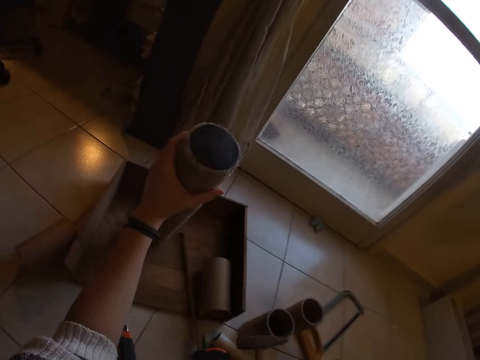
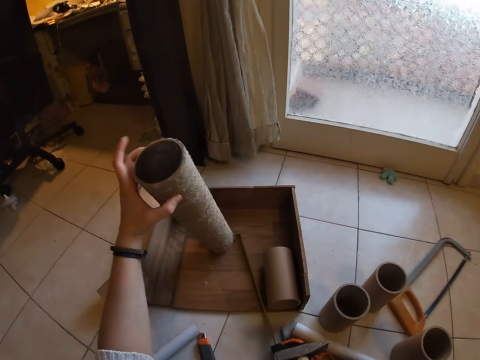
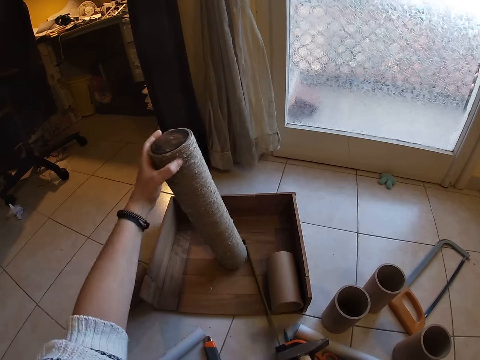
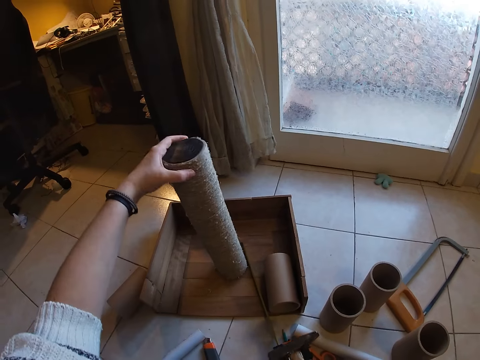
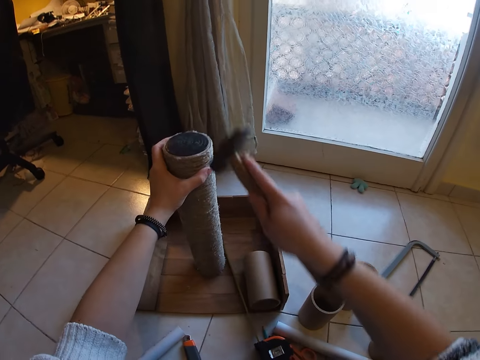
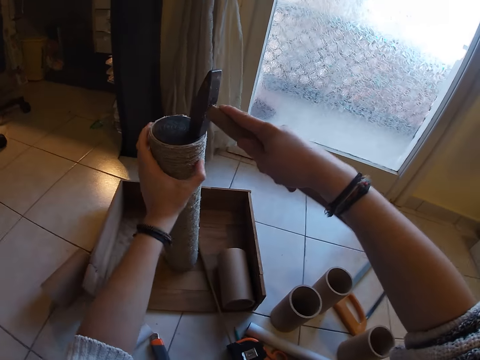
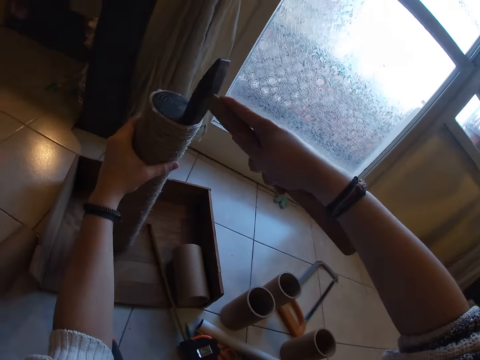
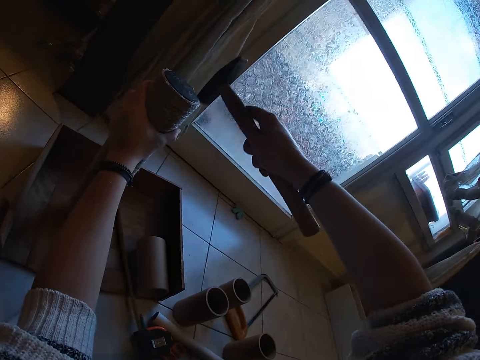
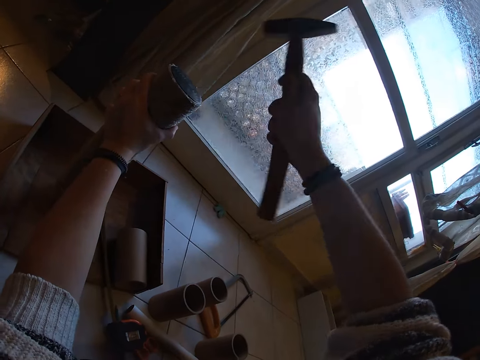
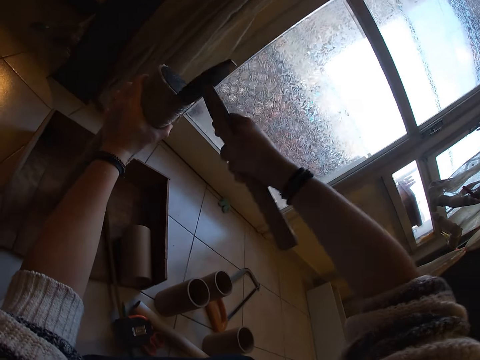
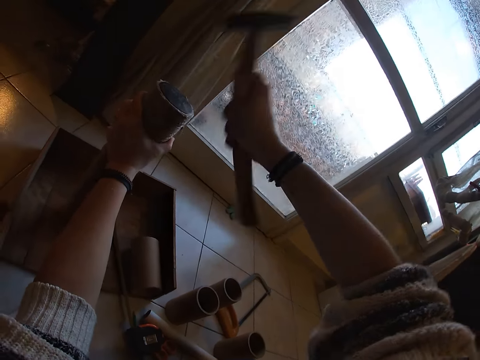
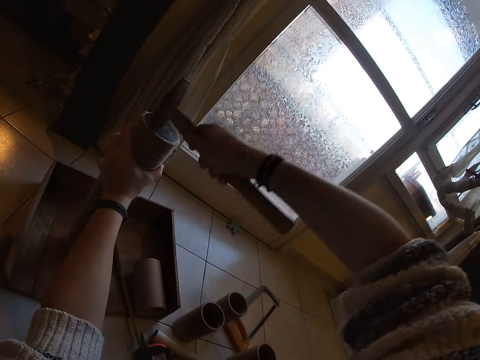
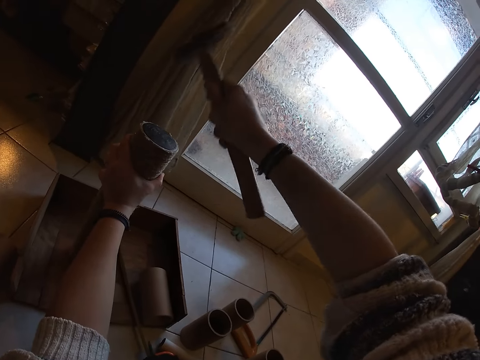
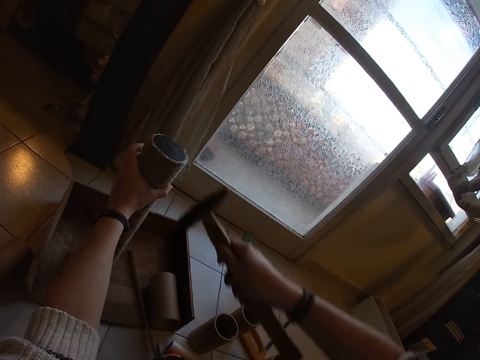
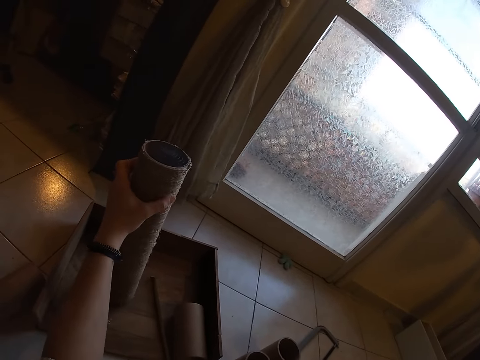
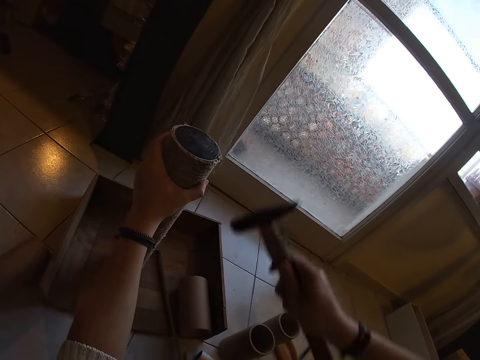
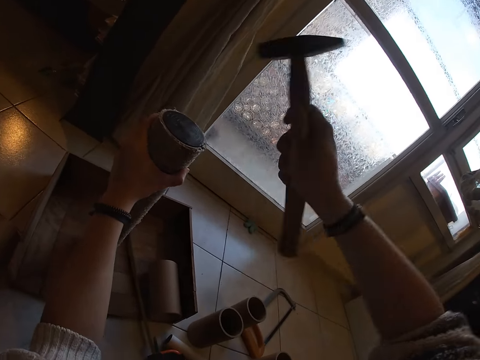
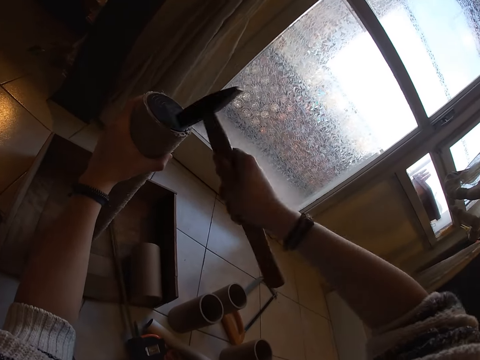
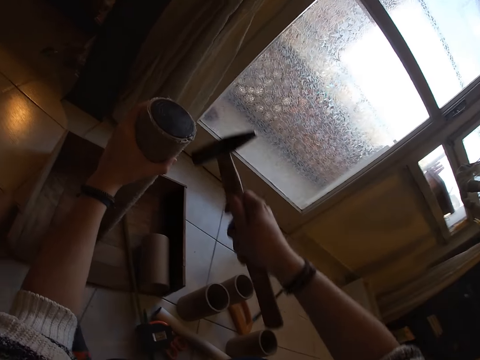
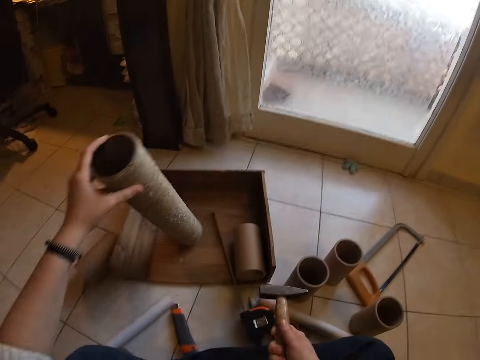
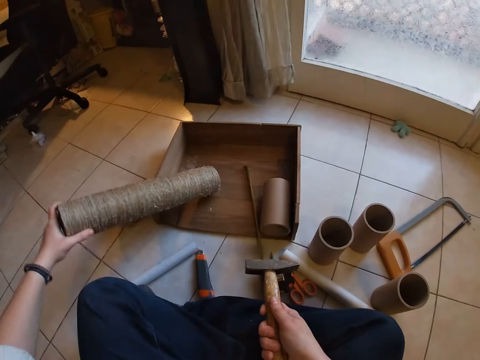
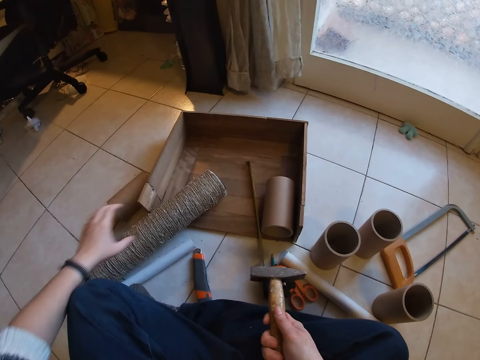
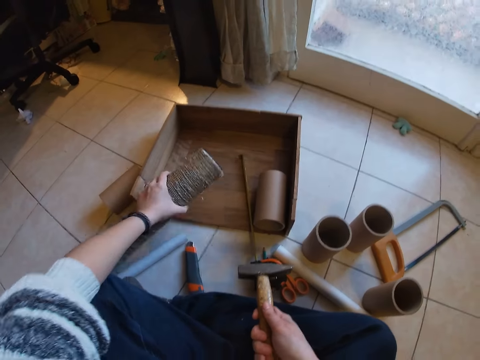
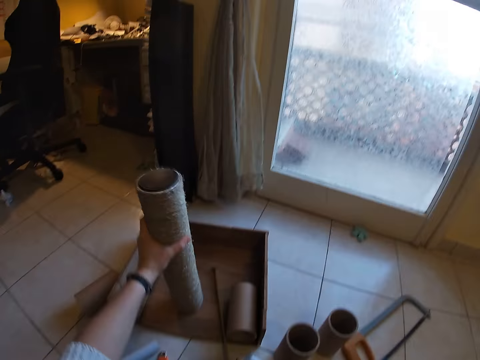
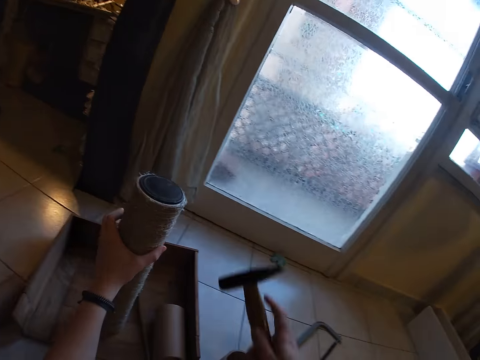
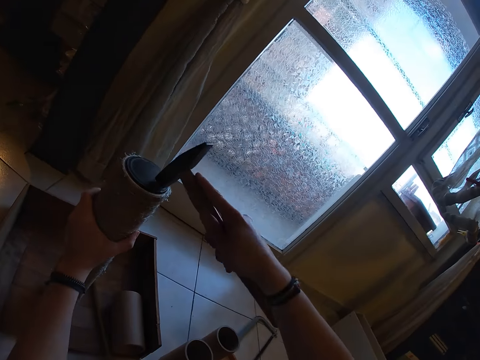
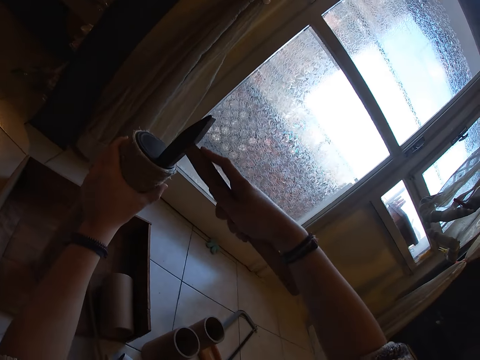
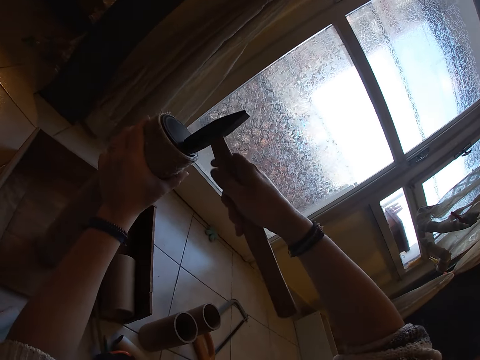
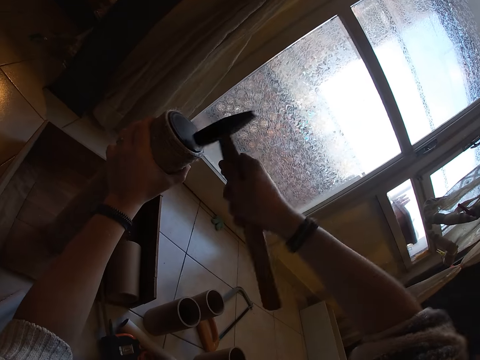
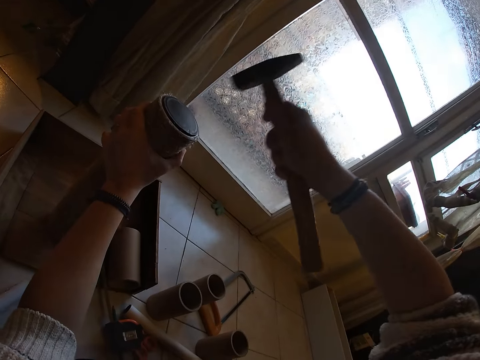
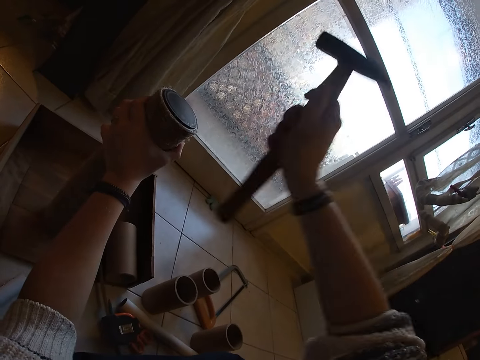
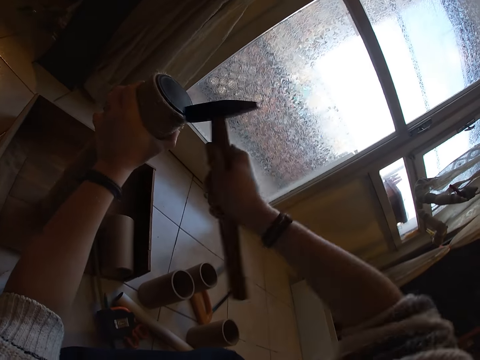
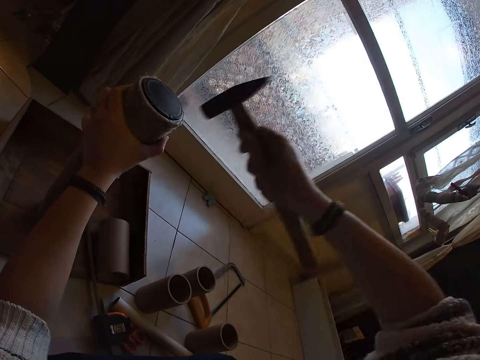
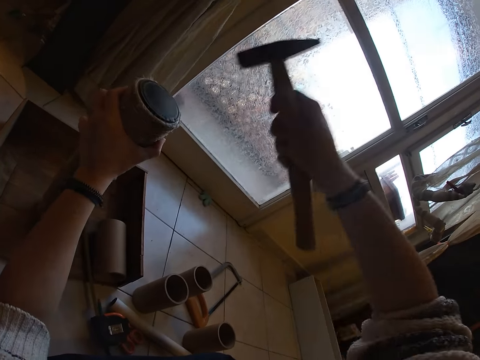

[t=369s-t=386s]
The camera wearer drops her right hand on her lap. She turns the twined cardboard tube on the wooden pad with her left hand. She places the hammer on the twined cardboard tube on the wooden pad with her right hand. She turns the twined cardboard tube on the wooden pad with her left hand. She hits the hammer on the twined cardboard tube on the wooden pad with her right hand. She turns the twined cardboard tube on the wooden pad with her left hand. She drops her right hand on her lap. She hits the hammer on the twined cardboard tube on the wooden pad with her right hand. She drops her right hand on her lap. She drops the twined cardboard tube on the floor with her left hand. She turns the pipe. She picks up the twined cardboard tube from the floor with her left hand. She places the twined cardboard tube on the wooden pad with her left hand. She places the hammer on the twined cardboard tube on the wooden pad with her right hand. She hits the hammer on the twined cardboard tube on the wooden pad with her right hand.

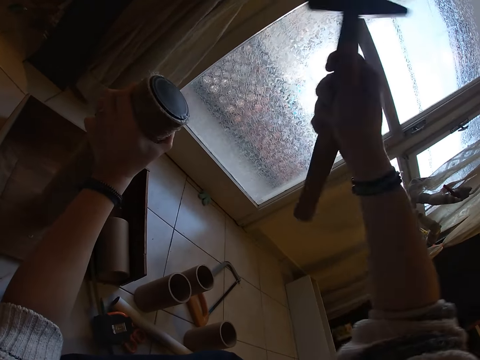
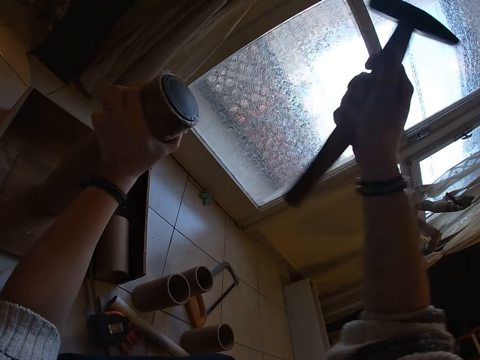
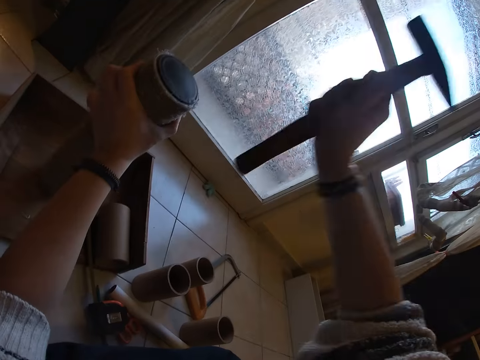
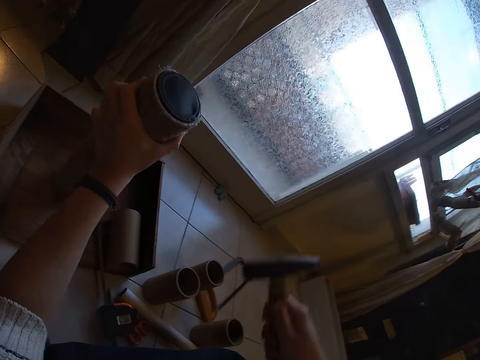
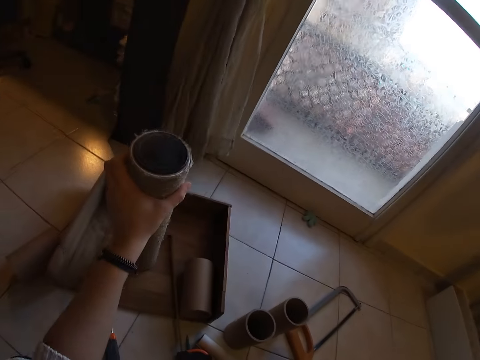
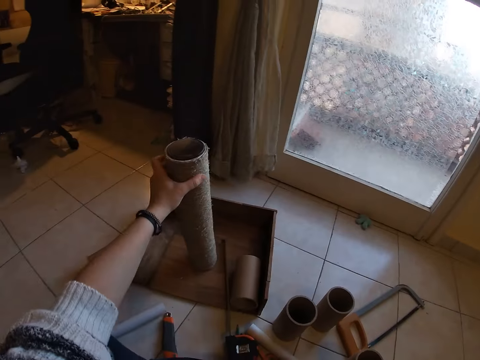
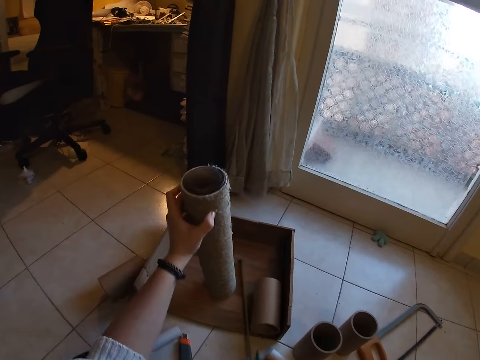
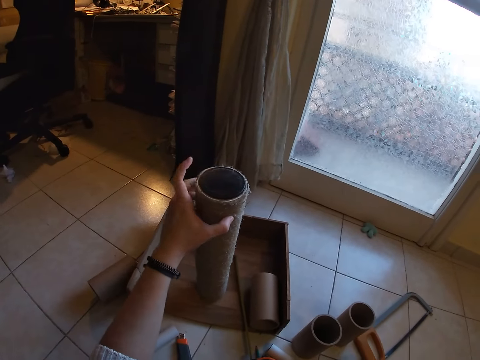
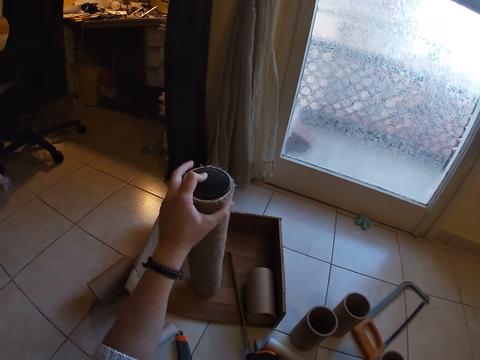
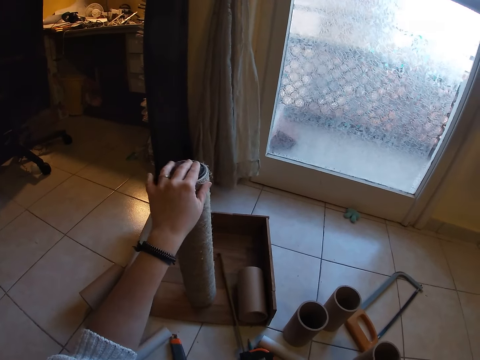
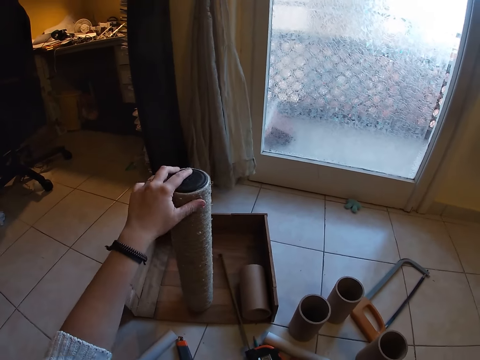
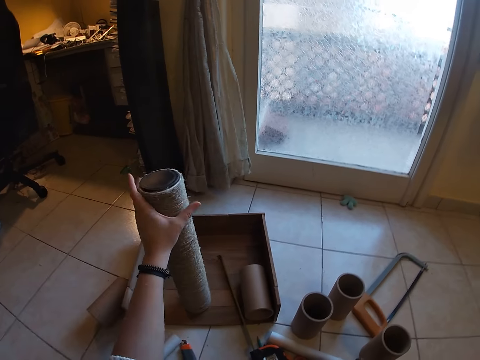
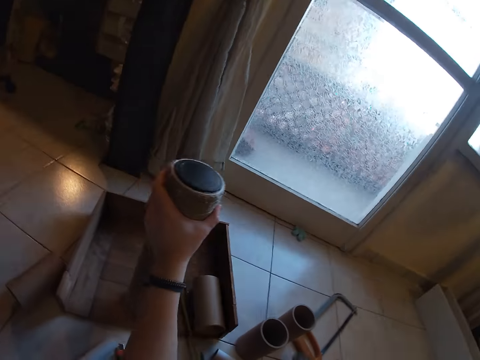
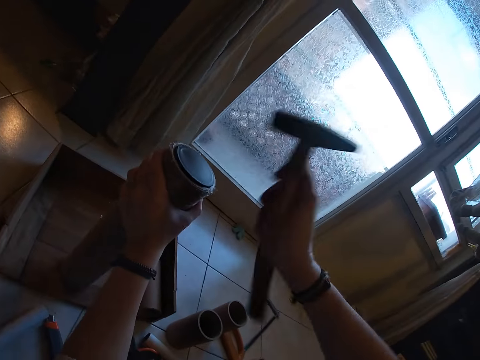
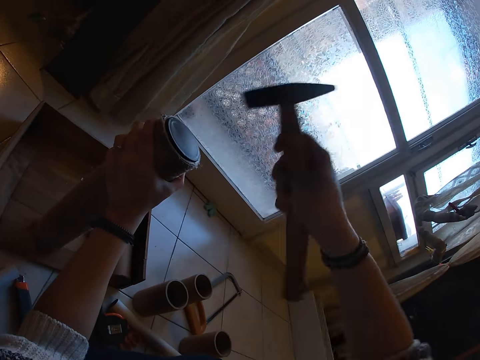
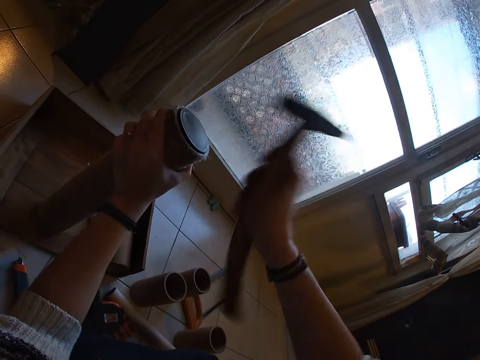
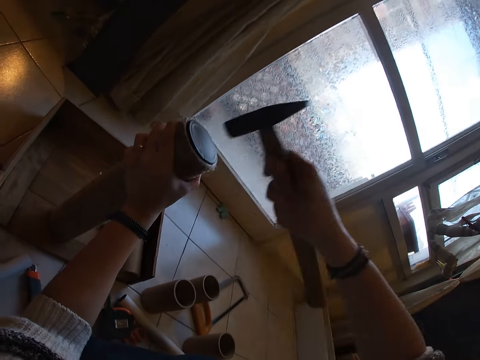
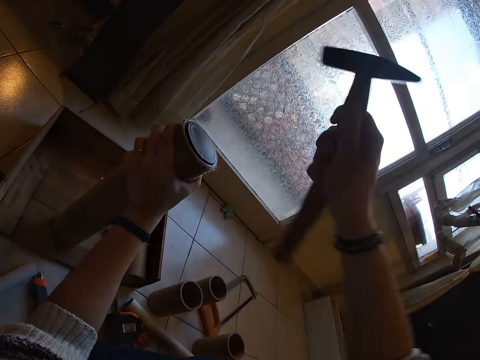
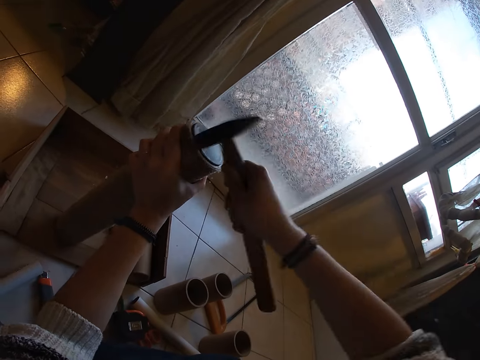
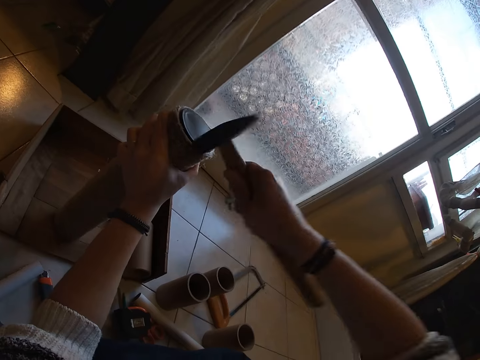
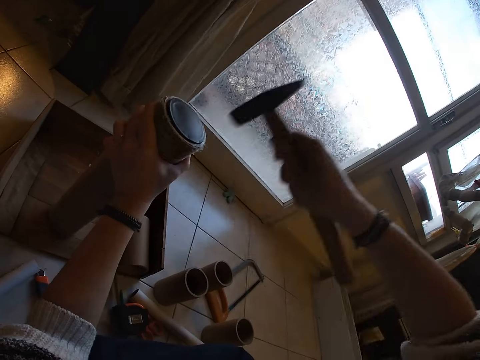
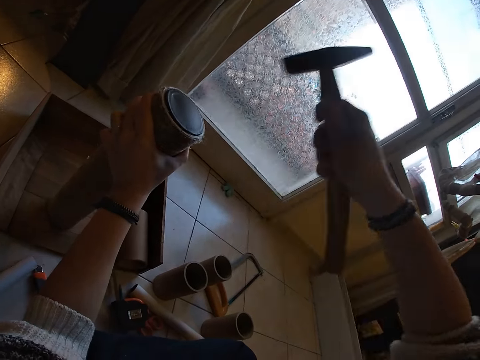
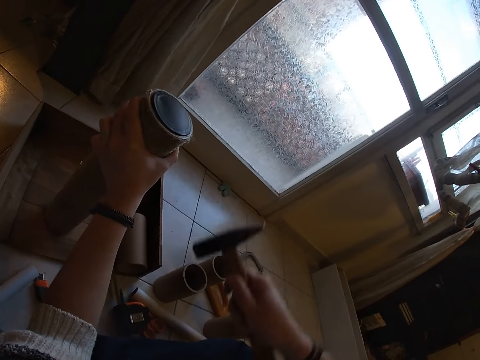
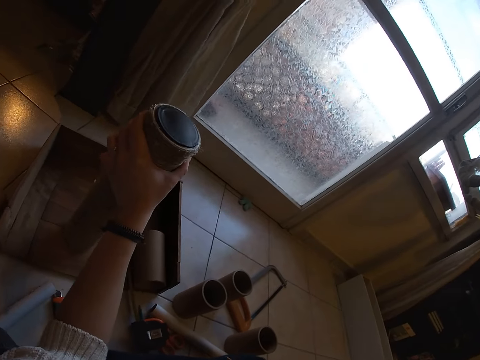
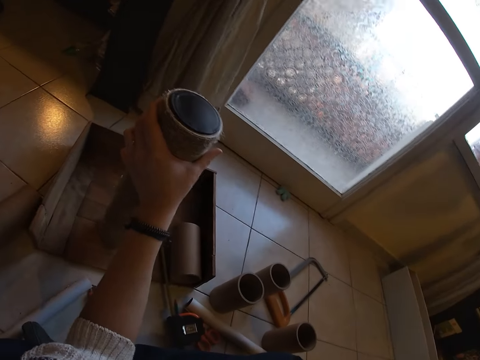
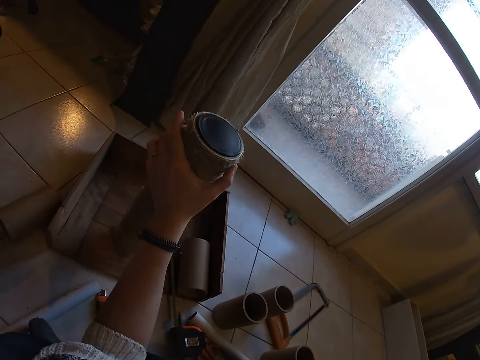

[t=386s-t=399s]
The camera wearer drops her right hand on her lap. She turns the twined cardboard tube on the wooden pad with her left hand. She cleans the twined cardboard tube on the wooden pad with her left hand. She hits the hammer on the twined cardboard tube on the wooden pad with her right hand. She drops her right hand on her lap.
